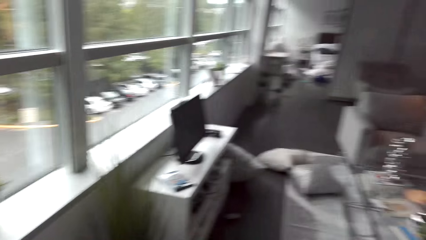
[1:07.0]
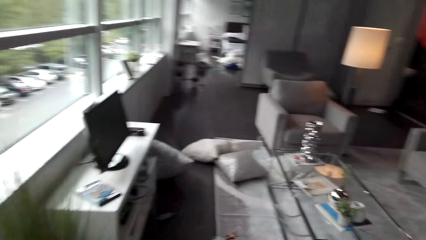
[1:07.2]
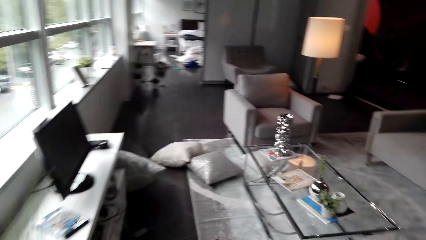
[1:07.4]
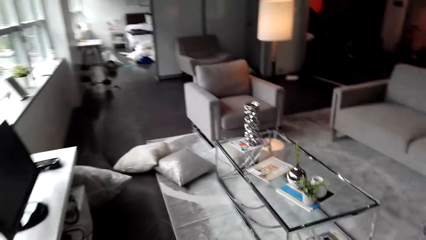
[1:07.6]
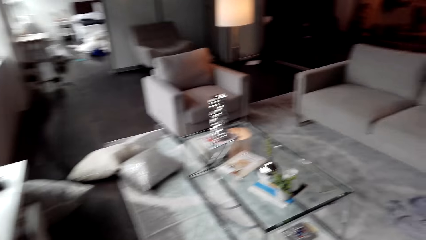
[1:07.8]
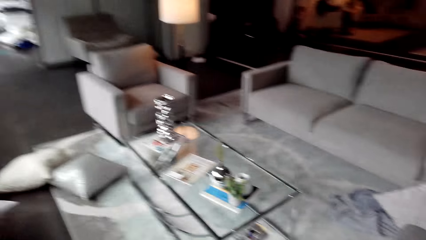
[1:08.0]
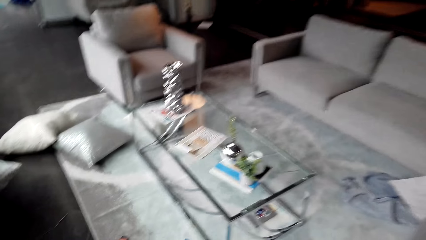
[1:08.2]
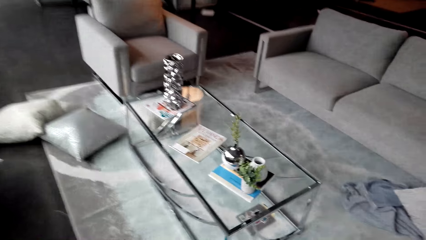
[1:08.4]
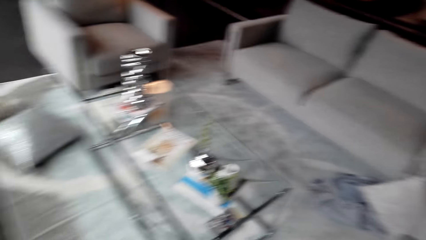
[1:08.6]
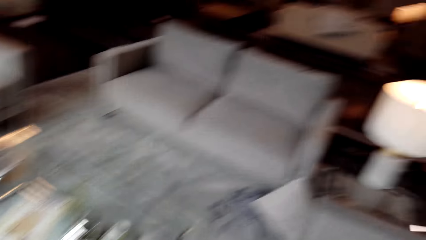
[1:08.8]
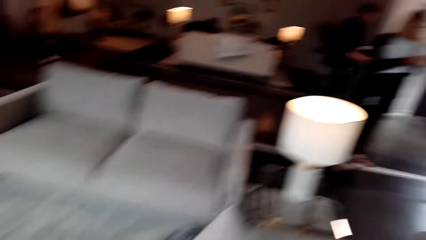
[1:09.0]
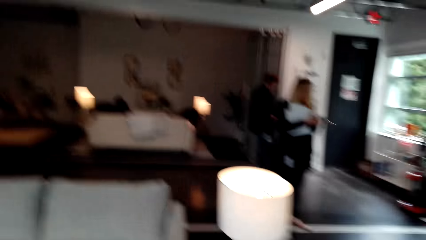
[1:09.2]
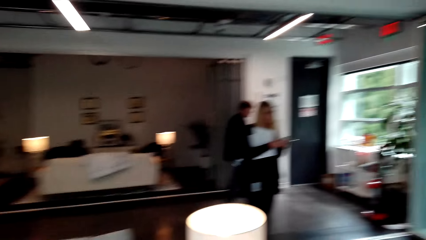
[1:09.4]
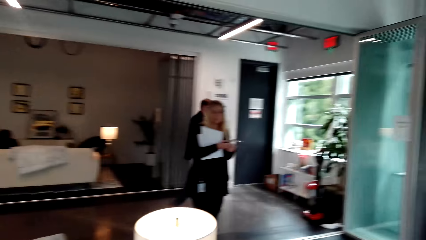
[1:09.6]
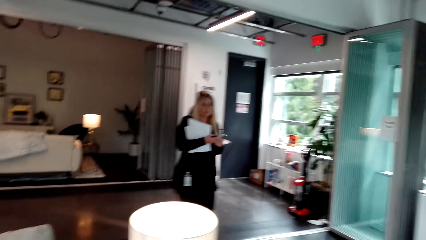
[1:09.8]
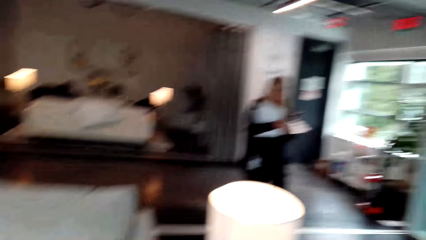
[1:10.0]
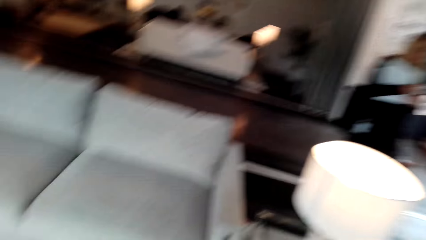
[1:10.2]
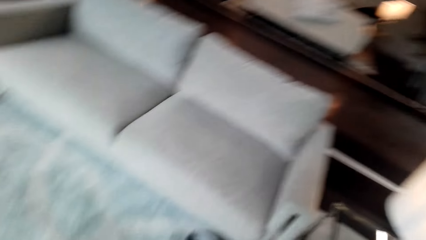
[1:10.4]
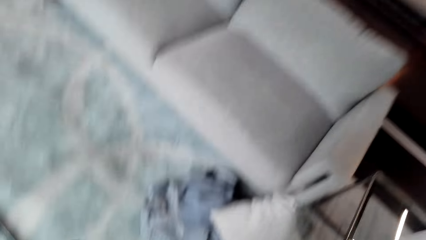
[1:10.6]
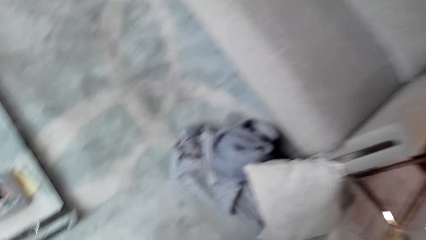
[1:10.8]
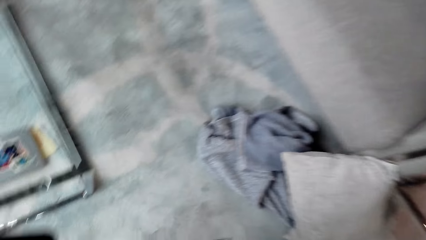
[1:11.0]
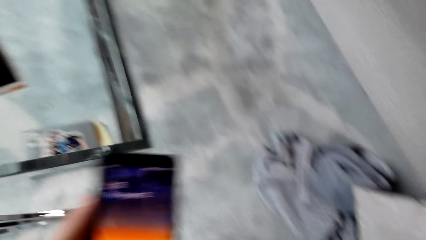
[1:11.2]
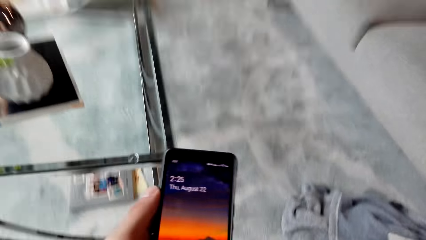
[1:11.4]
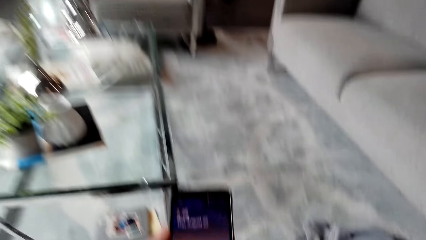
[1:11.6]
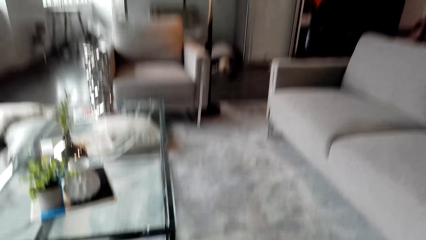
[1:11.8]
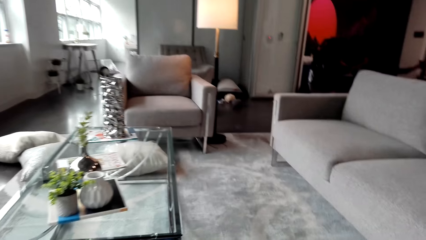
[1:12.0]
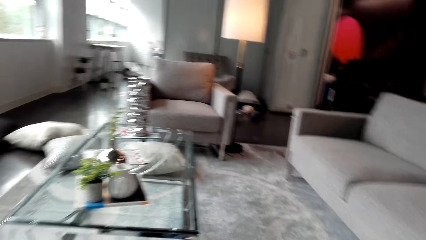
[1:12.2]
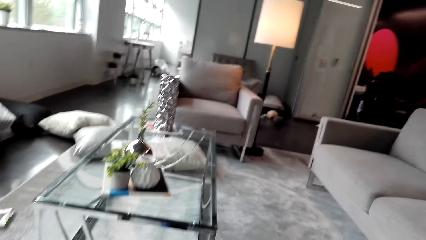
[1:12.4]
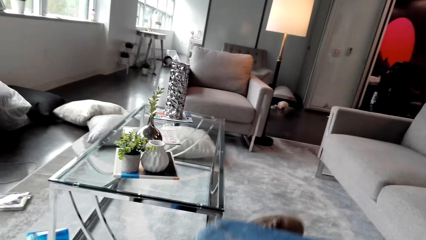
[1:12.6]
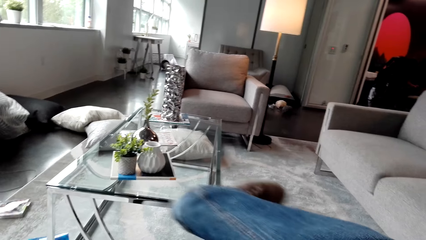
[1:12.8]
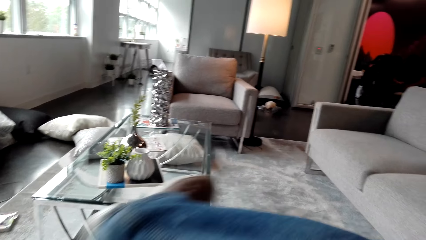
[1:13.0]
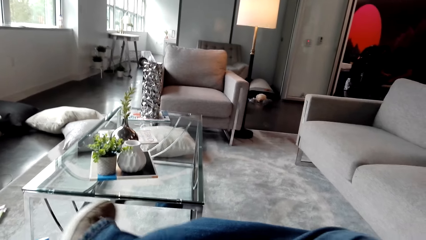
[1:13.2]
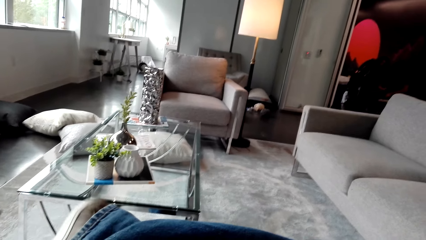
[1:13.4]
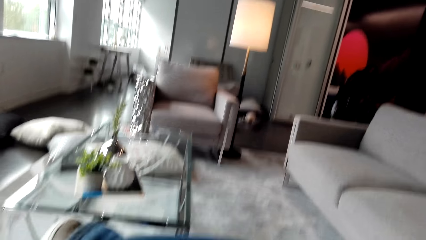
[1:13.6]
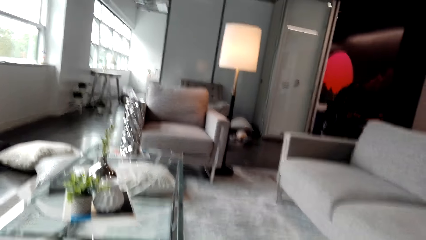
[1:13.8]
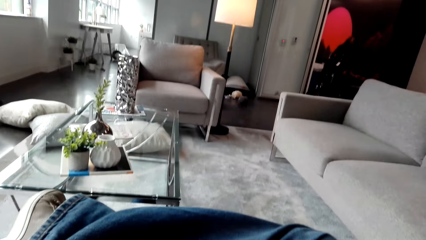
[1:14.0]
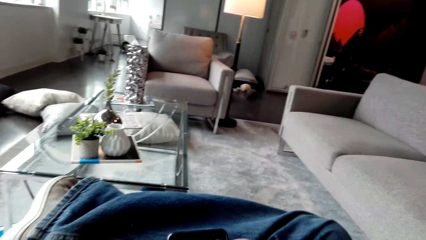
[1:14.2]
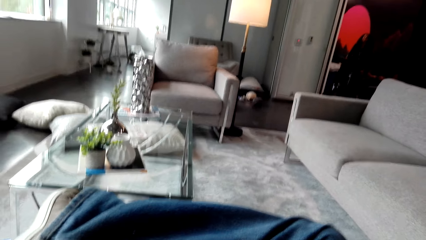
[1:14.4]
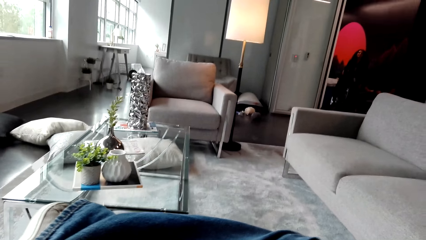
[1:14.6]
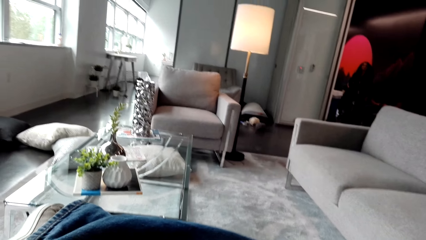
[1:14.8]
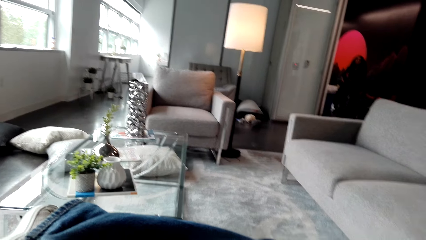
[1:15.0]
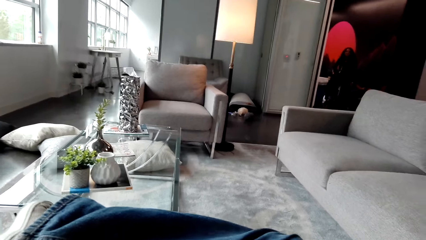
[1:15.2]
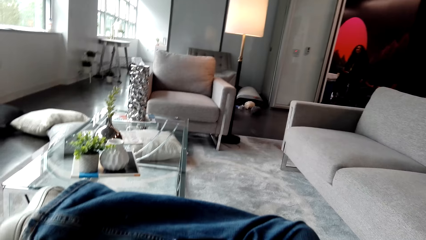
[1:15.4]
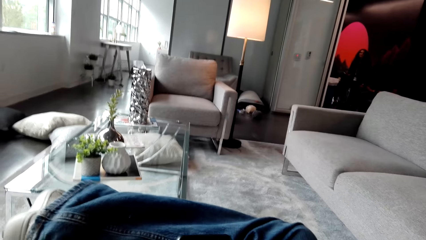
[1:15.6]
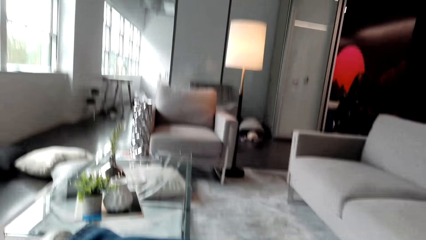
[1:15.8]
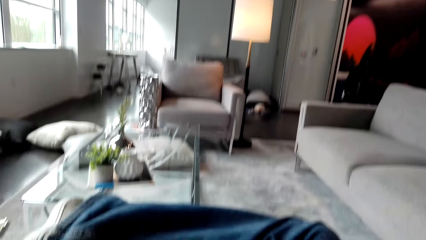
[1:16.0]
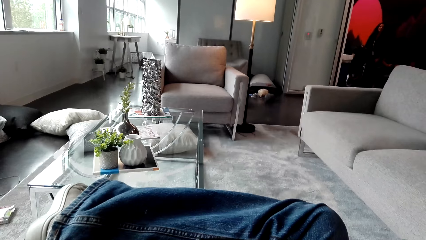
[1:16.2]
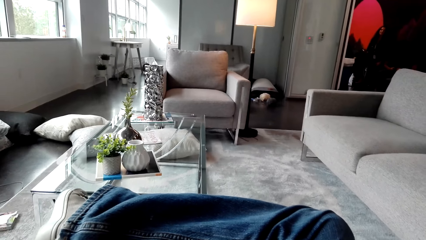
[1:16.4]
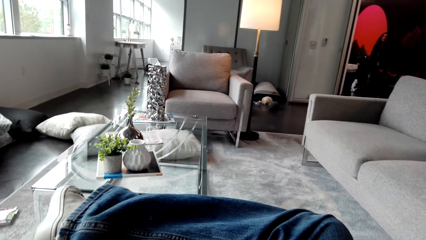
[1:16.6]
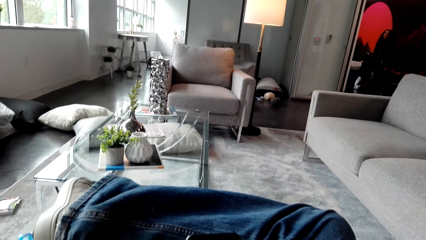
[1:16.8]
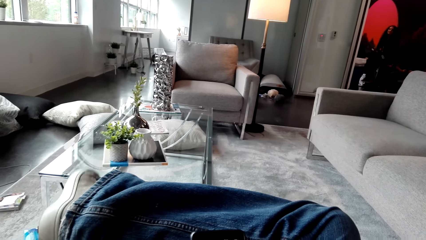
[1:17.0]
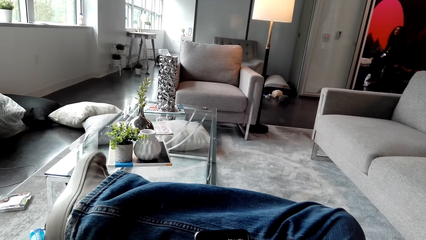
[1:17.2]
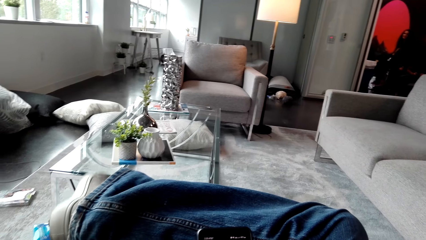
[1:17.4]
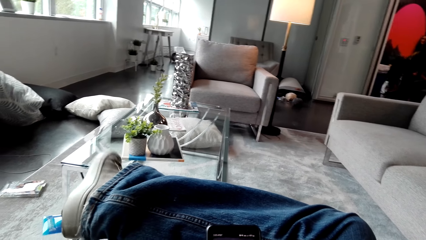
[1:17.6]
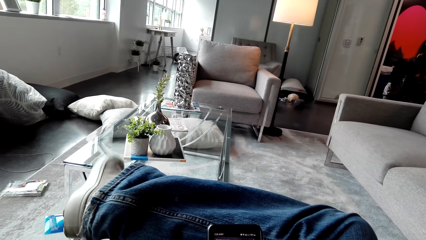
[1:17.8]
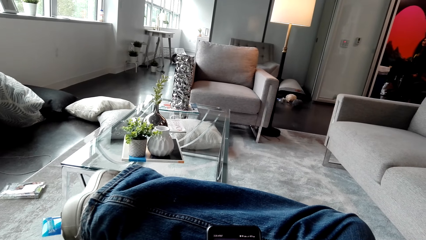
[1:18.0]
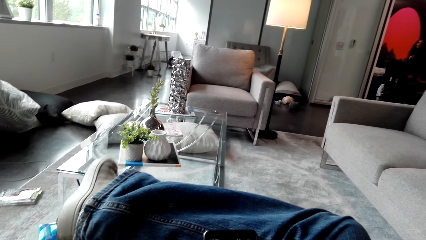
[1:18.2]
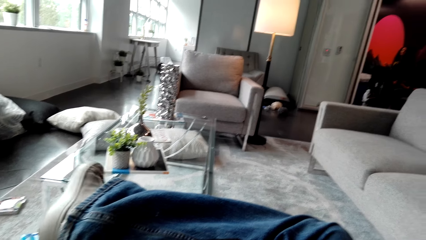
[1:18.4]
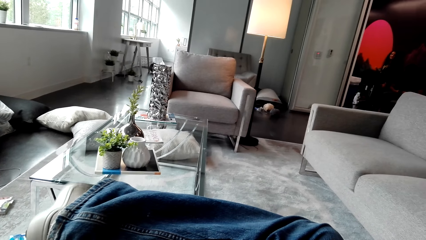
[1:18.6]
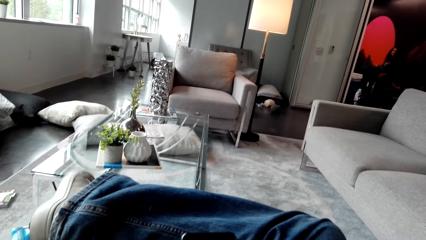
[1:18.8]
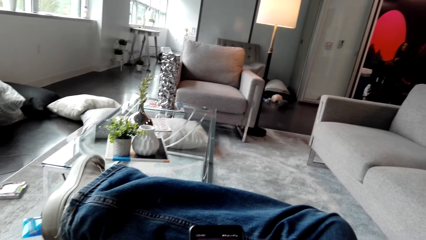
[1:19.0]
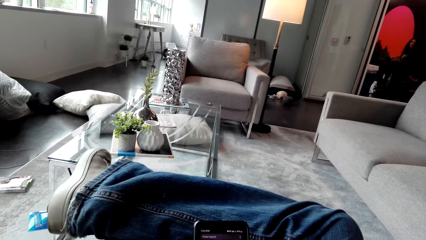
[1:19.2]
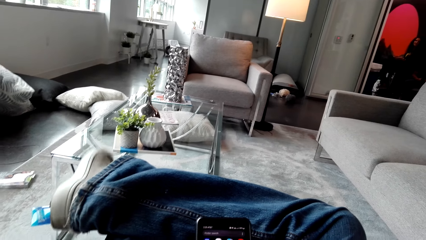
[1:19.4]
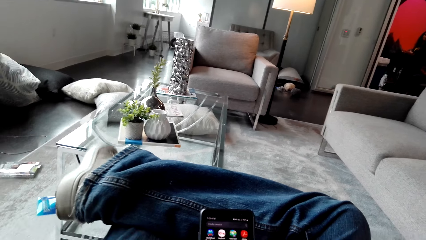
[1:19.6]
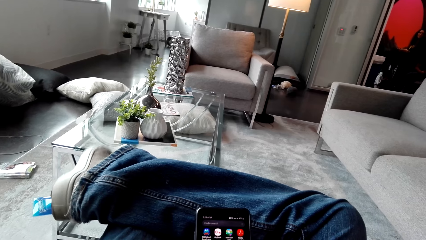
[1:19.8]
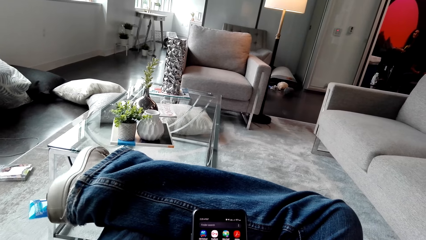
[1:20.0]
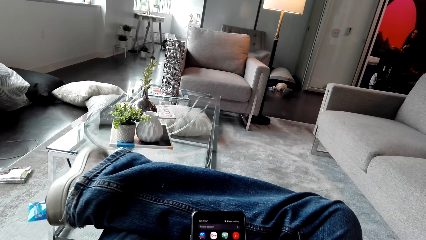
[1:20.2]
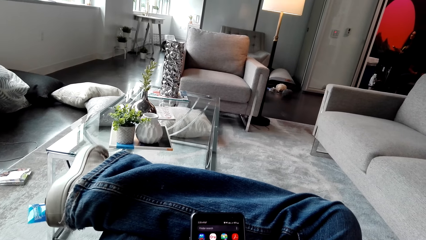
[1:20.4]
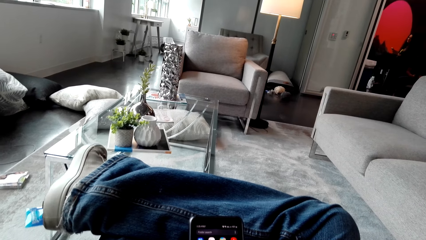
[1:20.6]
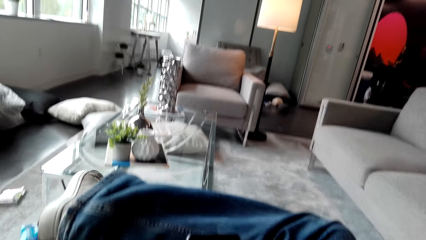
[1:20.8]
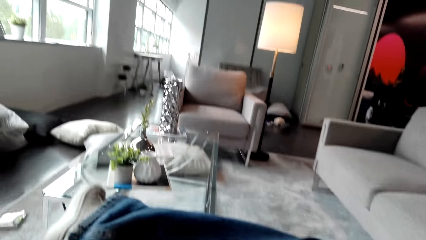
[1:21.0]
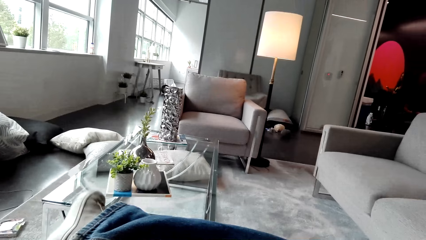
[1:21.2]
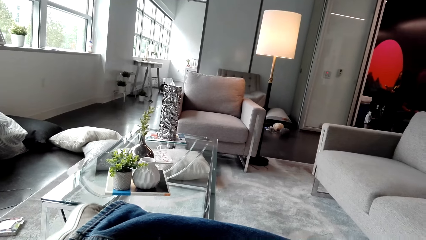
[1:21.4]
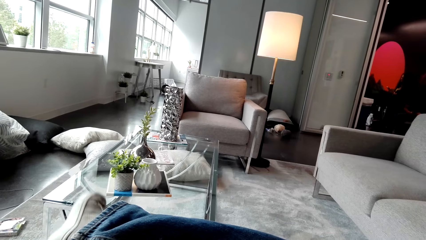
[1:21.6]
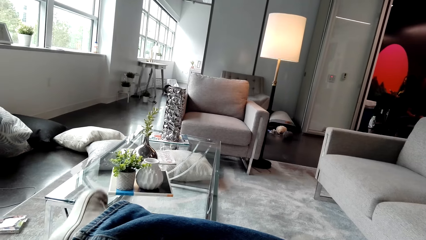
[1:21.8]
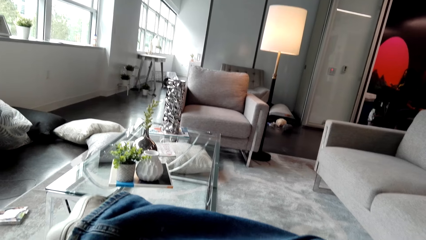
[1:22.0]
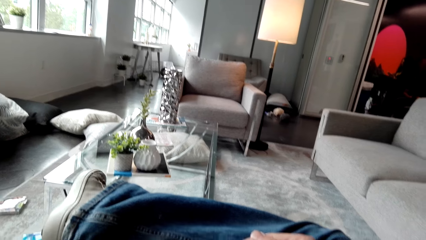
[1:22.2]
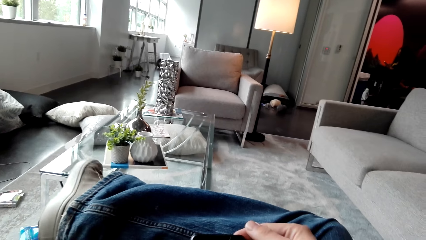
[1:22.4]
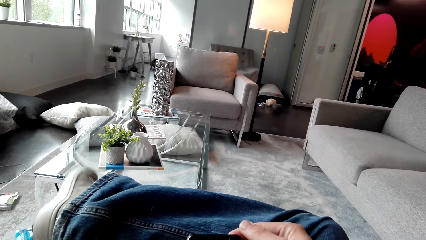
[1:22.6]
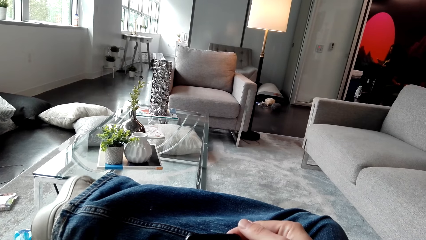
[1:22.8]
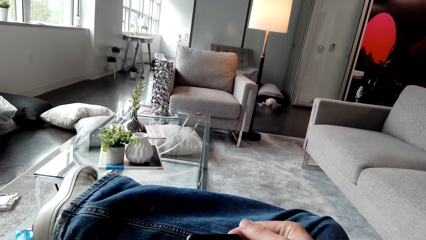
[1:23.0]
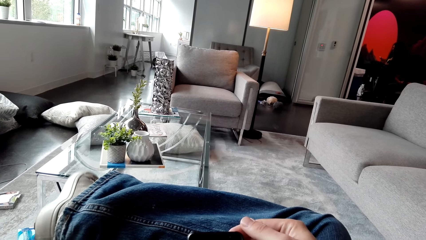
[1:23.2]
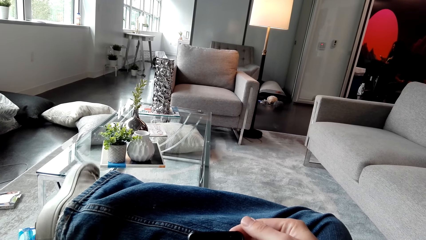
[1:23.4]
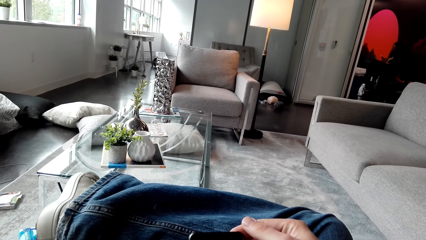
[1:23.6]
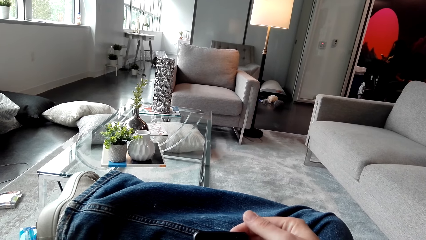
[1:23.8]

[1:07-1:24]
The camera wearer holds a phone. He sits. He talks. He shakes his right foot.
